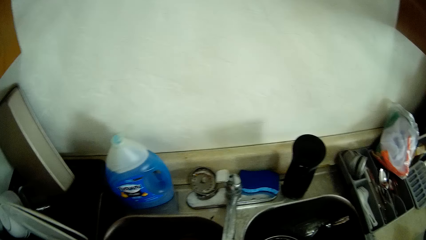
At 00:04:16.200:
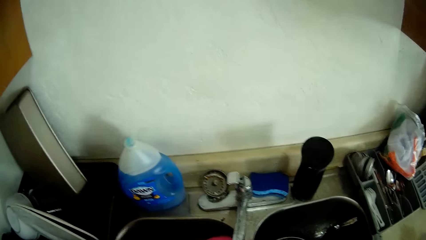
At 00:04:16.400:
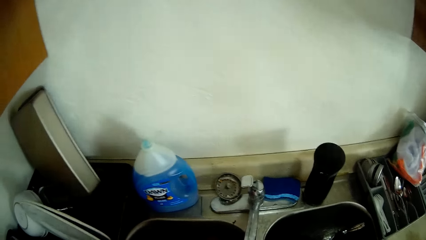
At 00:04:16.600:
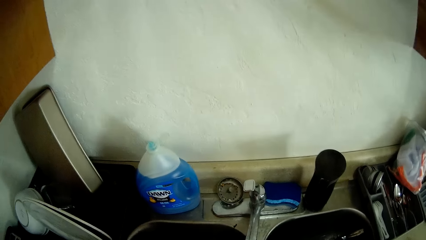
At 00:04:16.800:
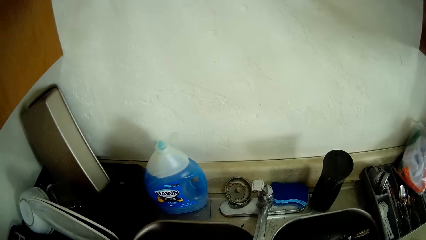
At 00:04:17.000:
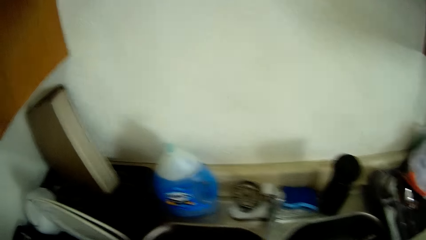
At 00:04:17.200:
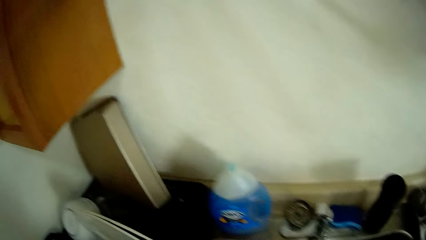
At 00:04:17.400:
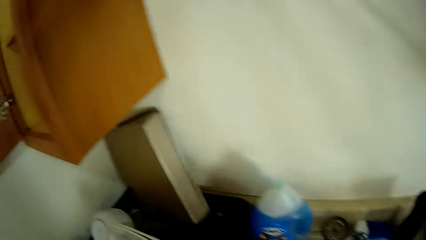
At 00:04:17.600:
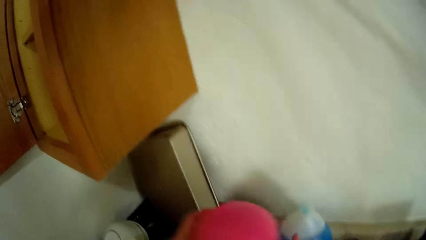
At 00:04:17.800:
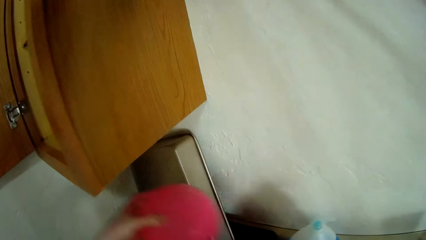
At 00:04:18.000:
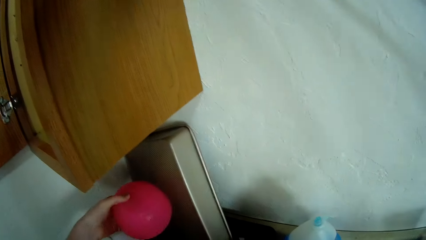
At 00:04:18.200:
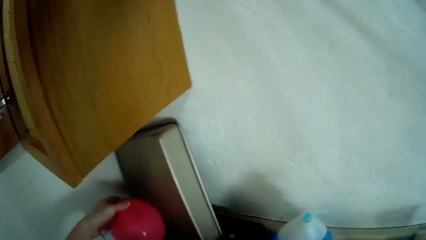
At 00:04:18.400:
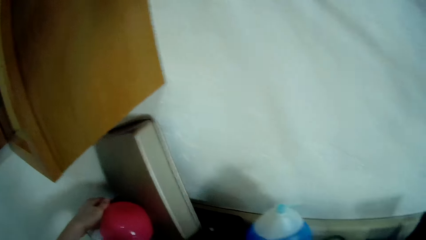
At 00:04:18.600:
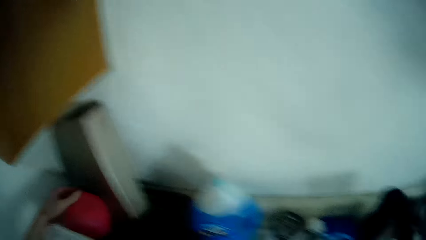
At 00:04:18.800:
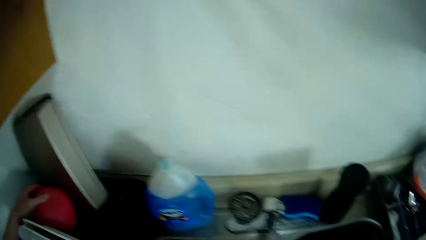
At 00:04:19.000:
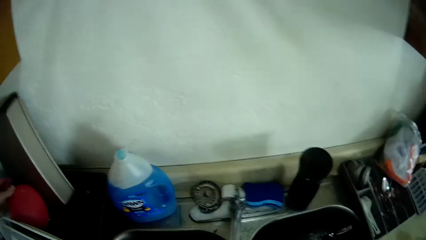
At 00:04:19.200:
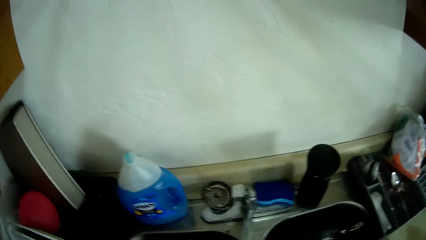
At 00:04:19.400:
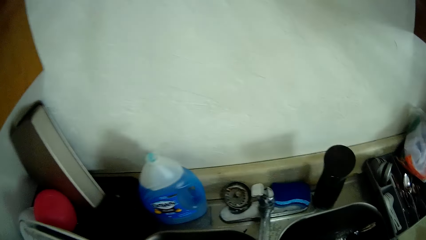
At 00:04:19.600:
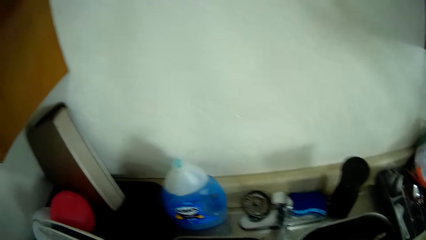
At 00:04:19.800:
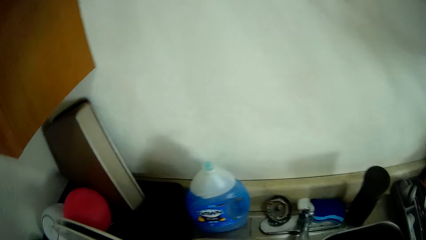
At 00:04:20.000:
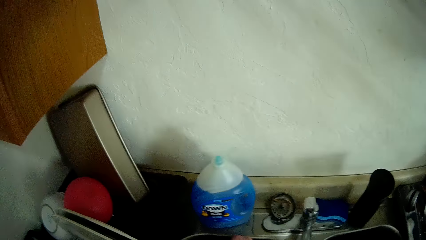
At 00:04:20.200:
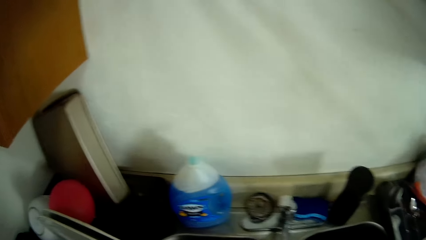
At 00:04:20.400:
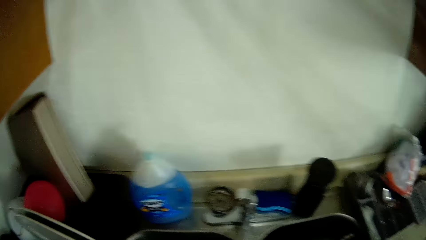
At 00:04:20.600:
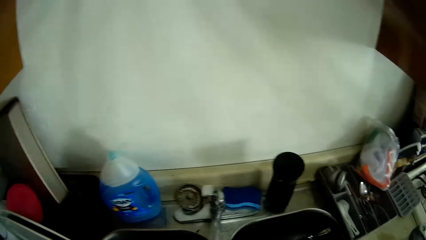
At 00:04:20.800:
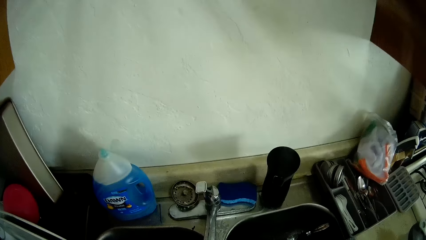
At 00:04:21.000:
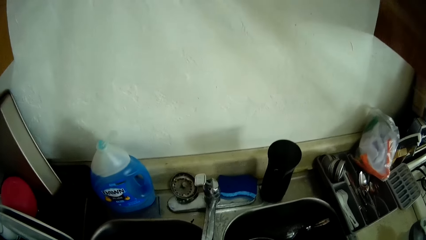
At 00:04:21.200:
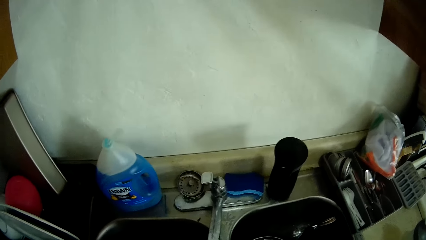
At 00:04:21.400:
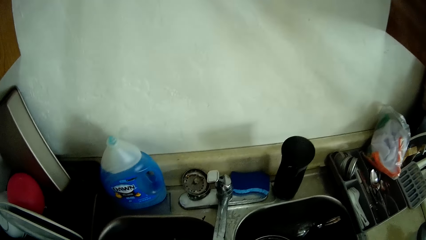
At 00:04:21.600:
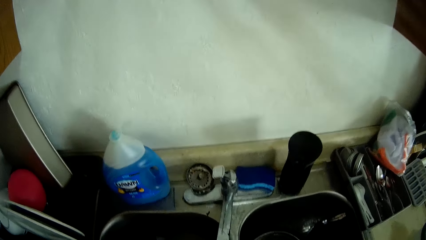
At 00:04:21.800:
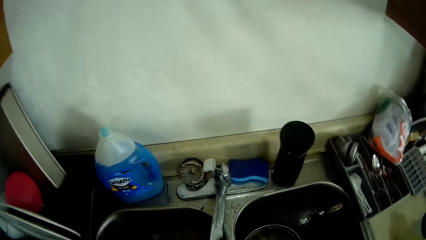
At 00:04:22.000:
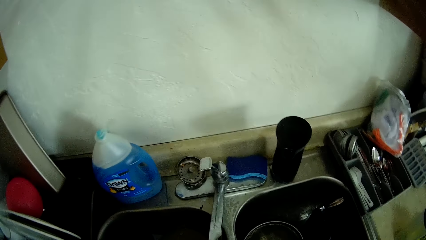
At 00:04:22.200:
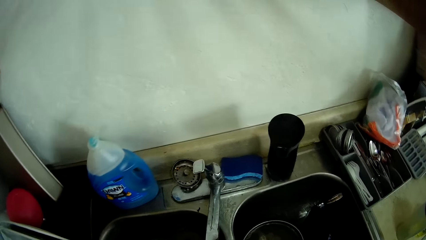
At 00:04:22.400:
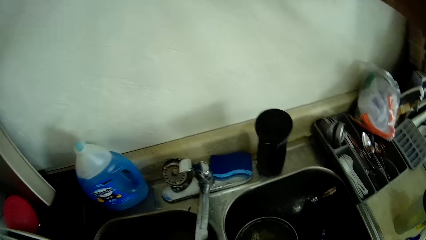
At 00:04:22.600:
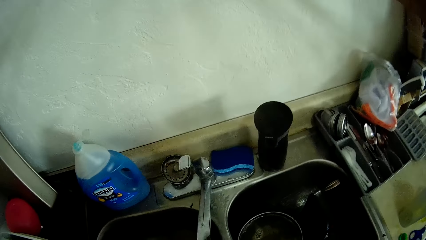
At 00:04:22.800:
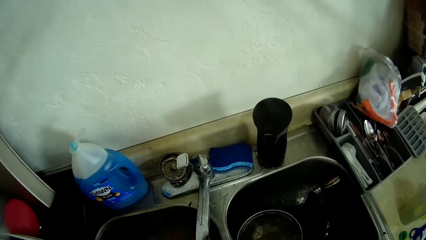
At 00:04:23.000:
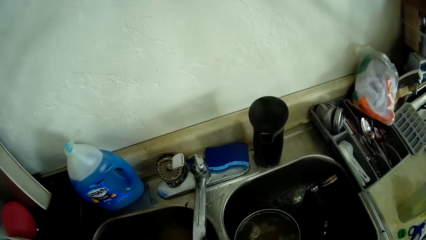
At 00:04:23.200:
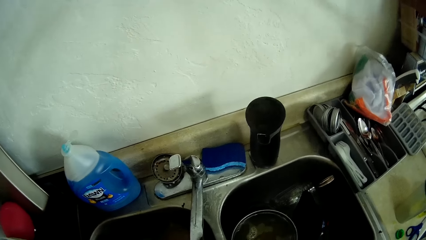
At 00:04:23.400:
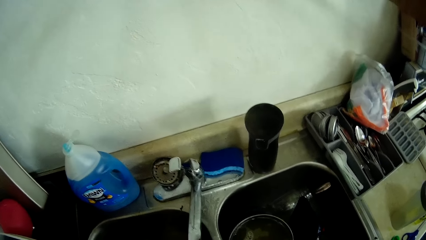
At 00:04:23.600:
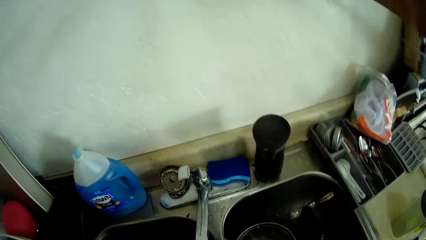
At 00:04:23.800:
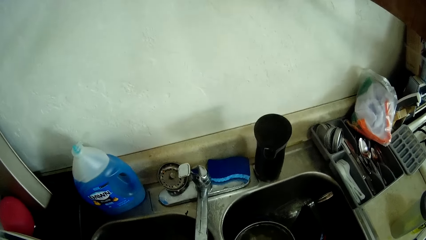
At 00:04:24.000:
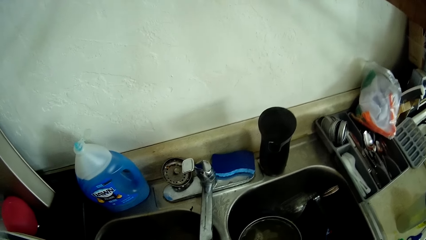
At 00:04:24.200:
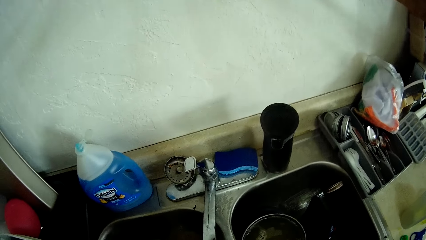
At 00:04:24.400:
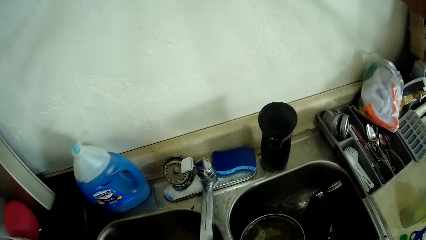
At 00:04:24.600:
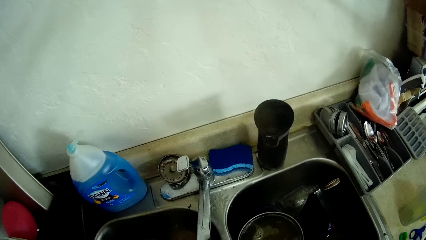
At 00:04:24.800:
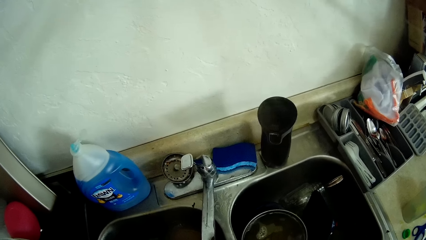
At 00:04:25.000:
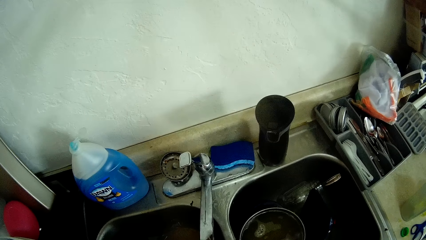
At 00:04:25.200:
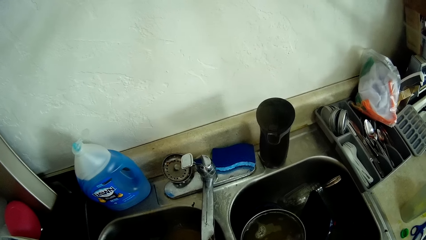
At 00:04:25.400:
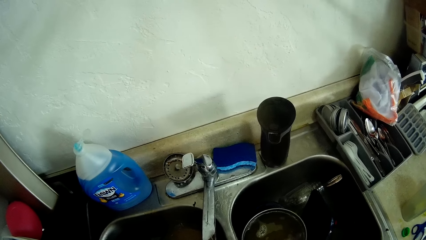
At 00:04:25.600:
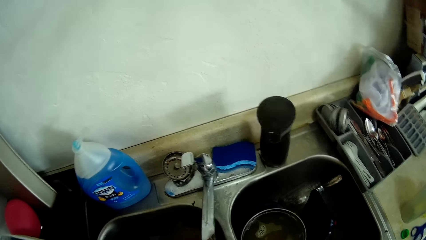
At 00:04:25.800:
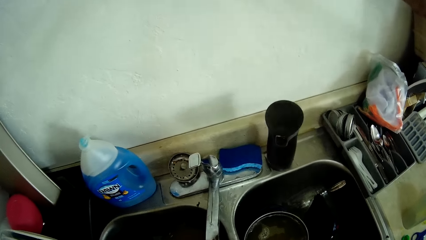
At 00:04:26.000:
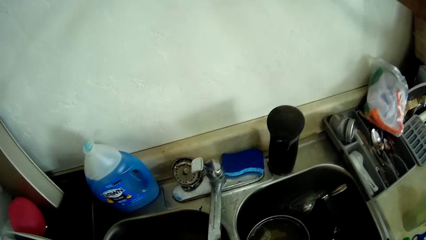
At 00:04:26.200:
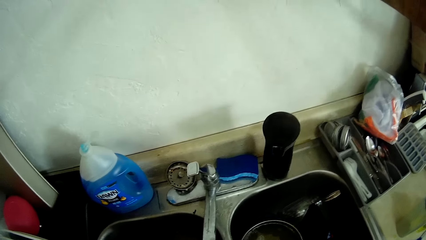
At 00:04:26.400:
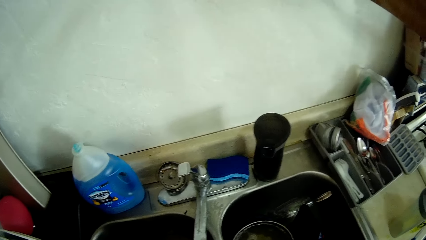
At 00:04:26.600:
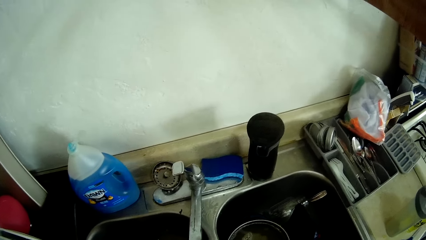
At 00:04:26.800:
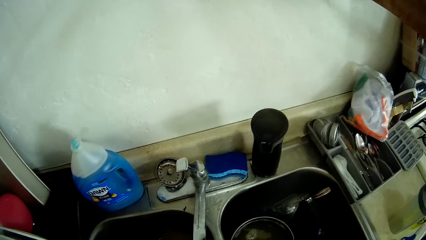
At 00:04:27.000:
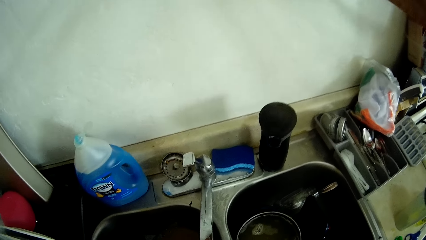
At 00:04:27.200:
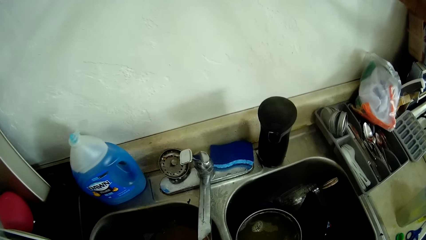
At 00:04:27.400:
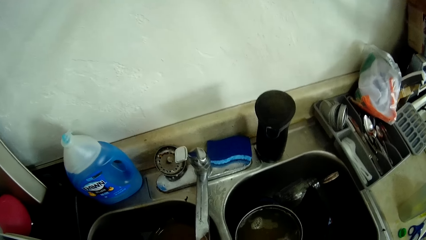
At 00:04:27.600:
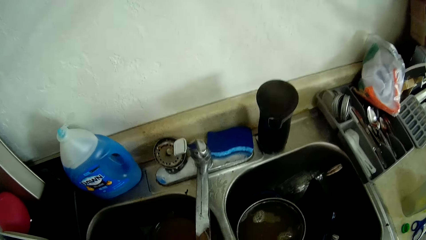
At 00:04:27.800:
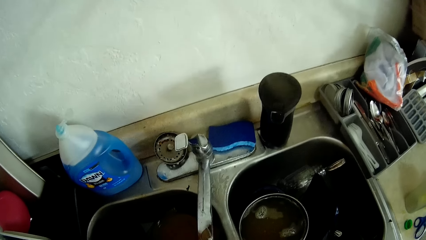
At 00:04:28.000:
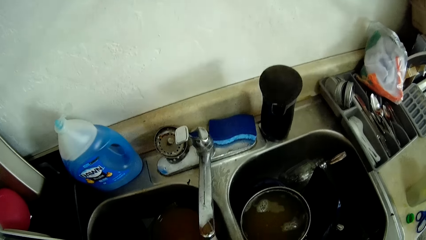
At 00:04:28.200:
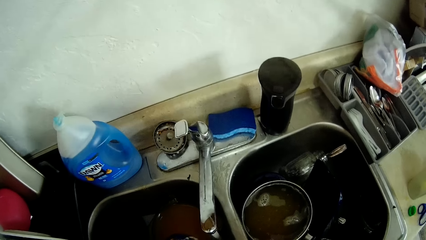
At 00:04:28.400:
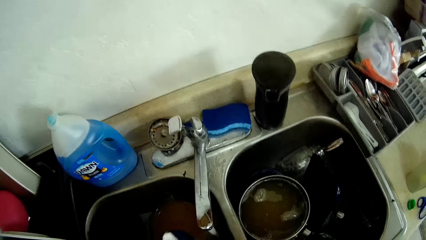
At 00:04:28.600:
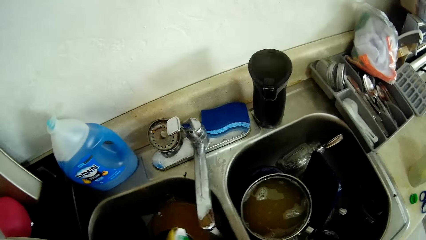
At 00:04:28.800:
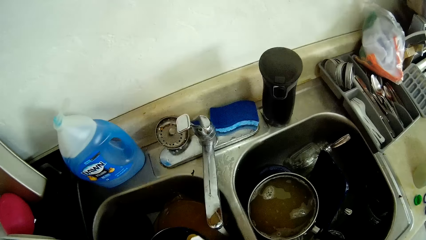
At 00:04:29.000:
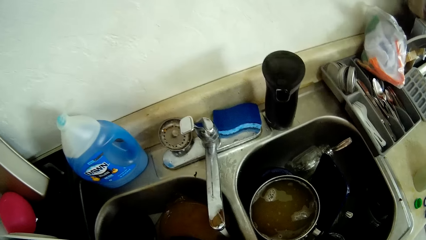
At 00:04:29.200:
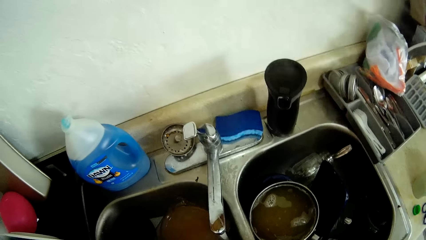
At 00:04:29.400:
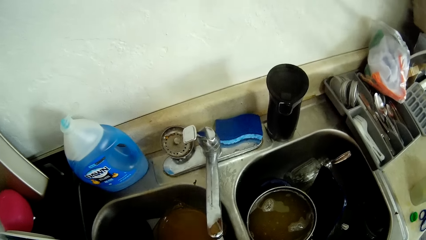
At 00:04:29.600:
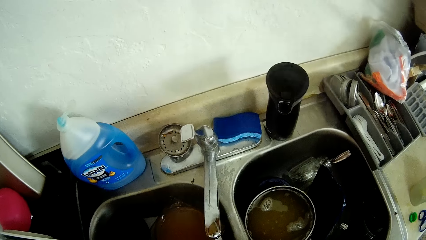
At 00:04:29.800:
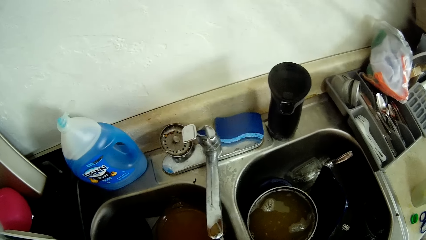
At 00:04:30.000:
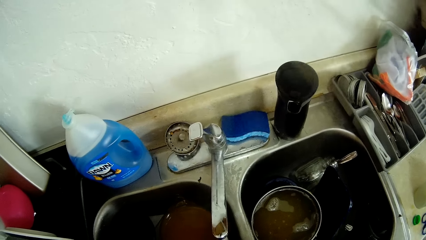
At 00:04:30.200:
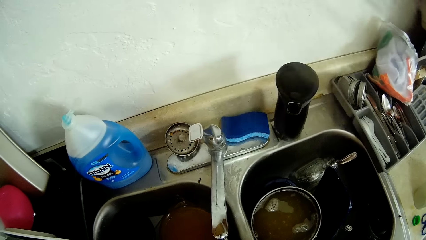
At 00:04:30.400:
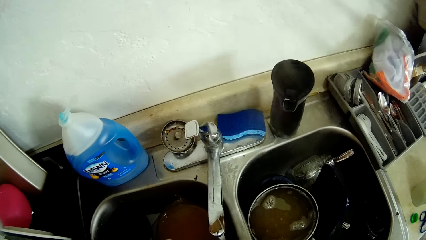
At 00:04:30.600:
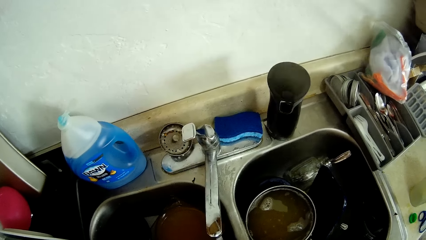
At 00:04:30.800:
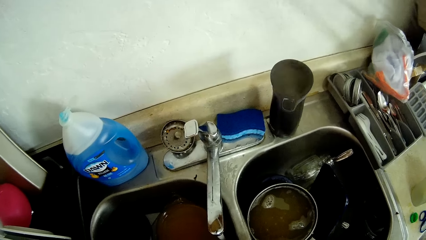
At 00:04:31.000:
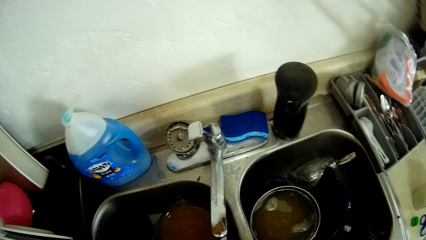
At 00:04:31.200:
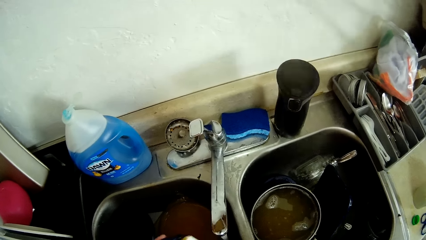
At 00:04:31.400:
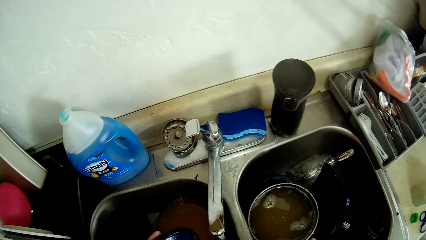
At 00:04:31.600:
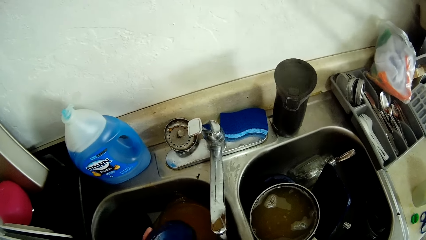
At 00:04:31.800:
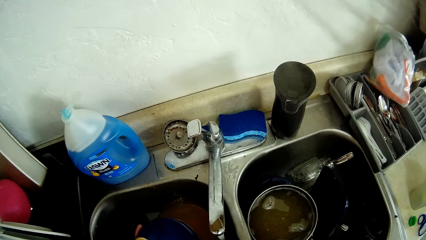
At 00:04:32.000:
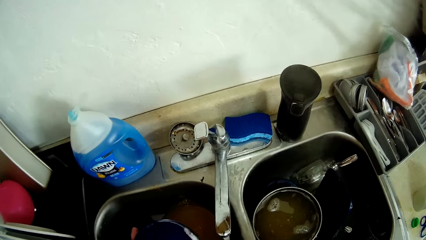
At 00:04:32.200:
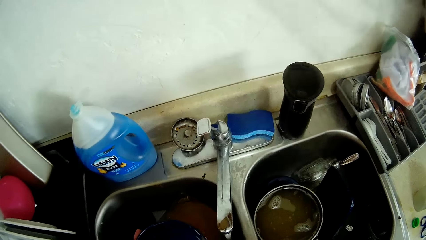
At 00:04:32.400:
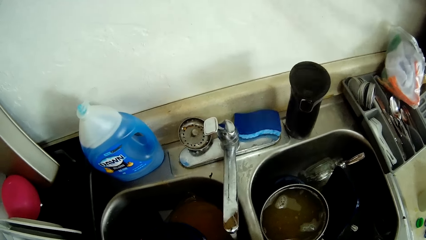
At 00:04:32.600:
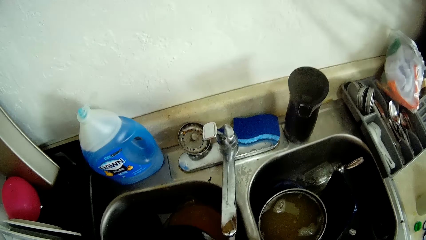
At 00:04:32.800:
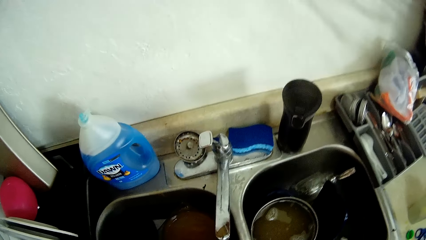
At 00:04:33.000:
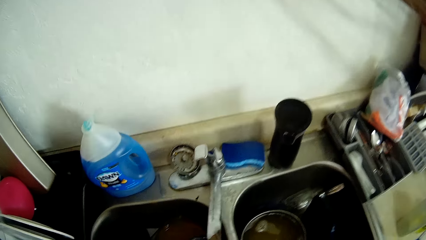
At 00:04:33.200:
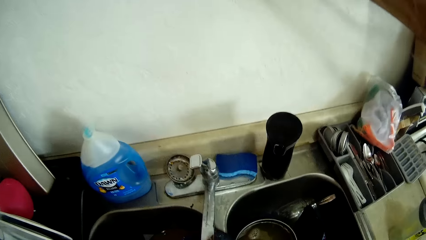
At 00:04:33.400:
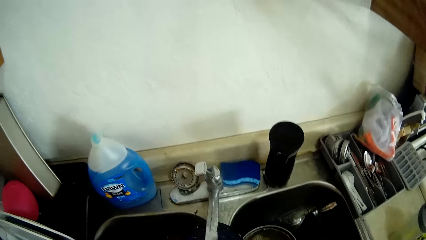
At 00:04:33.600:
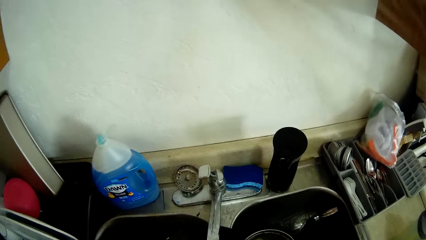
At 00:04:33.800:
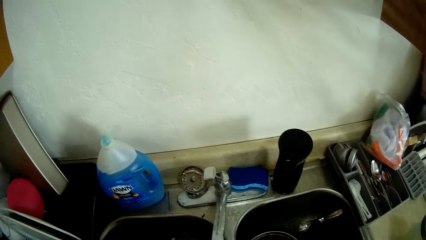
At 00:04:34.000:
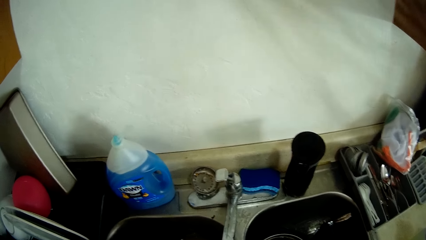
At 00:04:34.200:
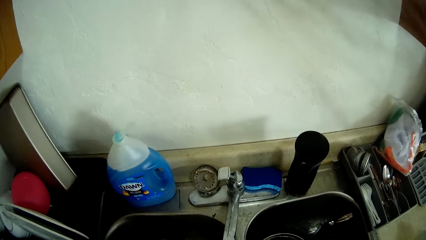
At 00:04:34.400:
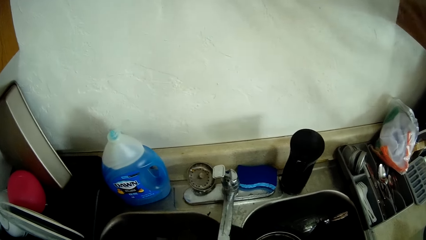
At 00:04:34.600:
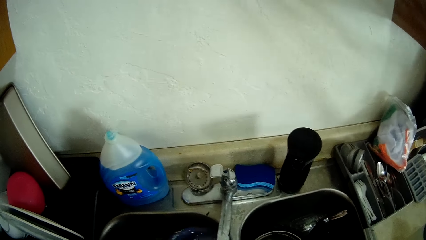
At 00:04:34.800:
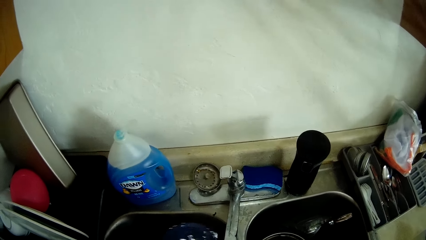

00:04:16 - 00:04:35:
The camera wearer holds a plate. She places the red bowl onto the kitchen worktop with her left hand. She washes a blue plate with the sponge.
